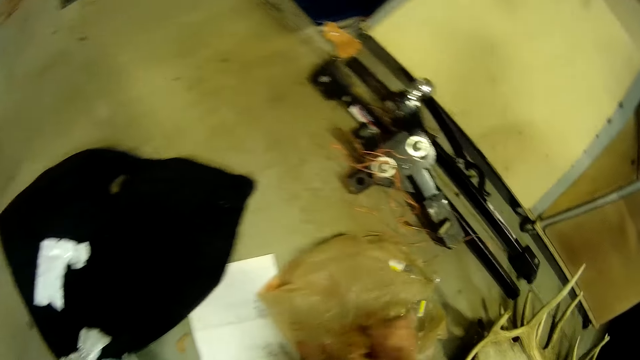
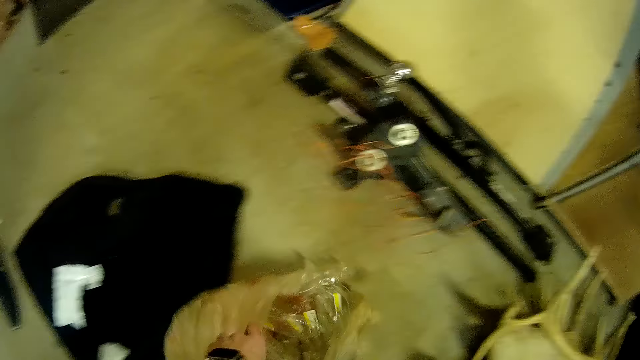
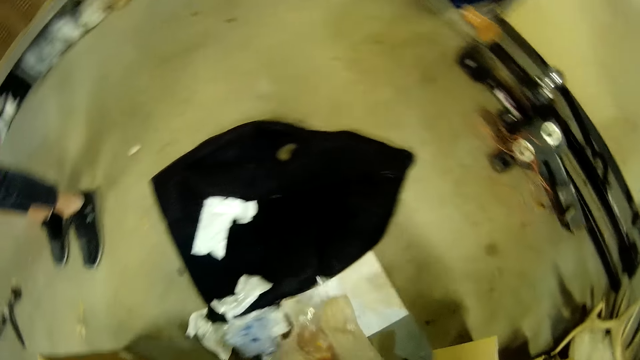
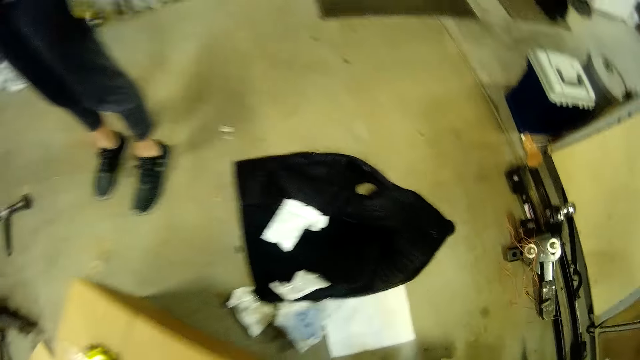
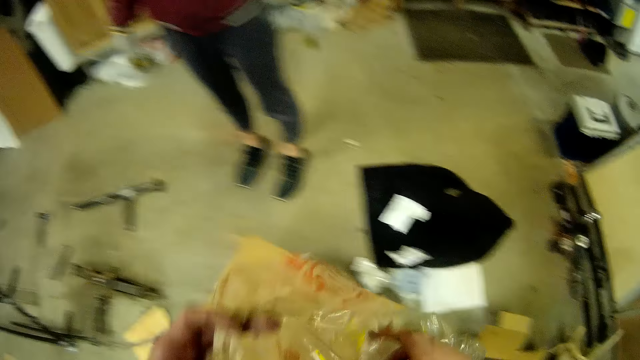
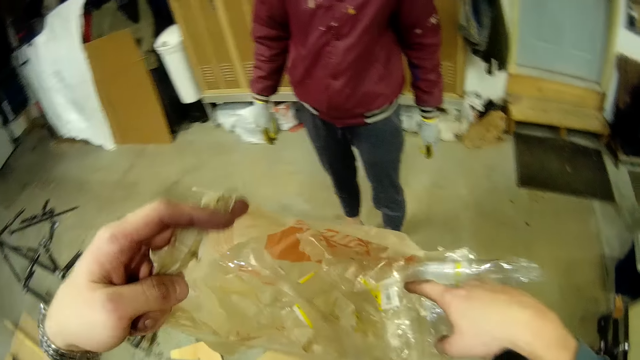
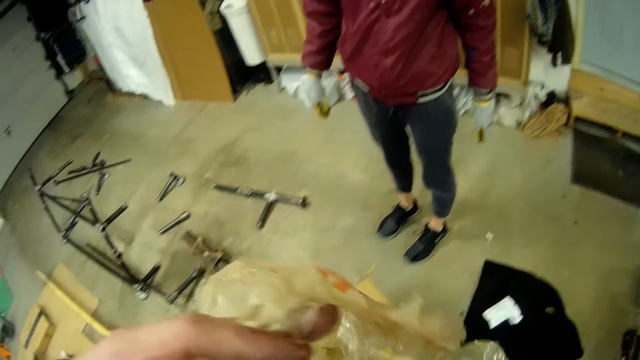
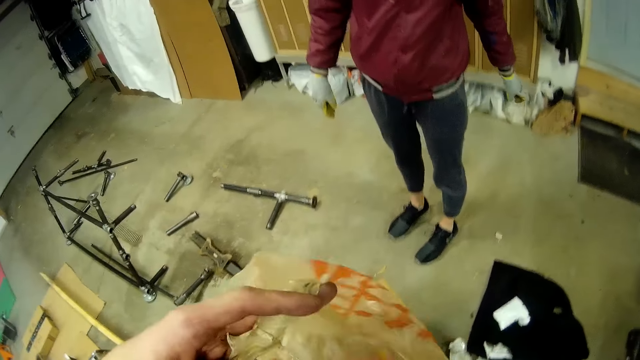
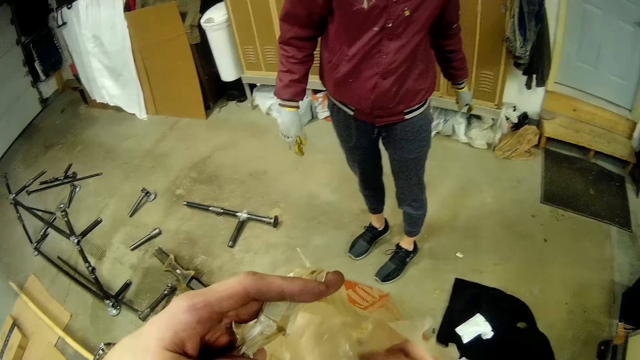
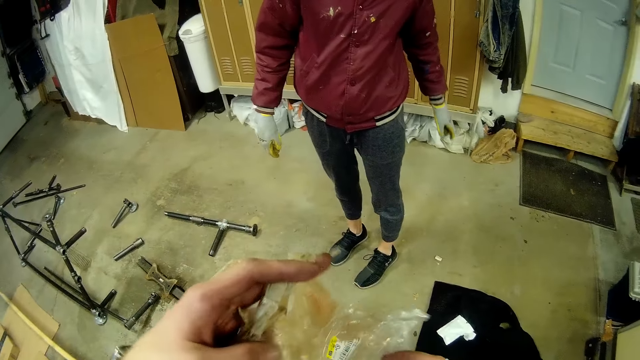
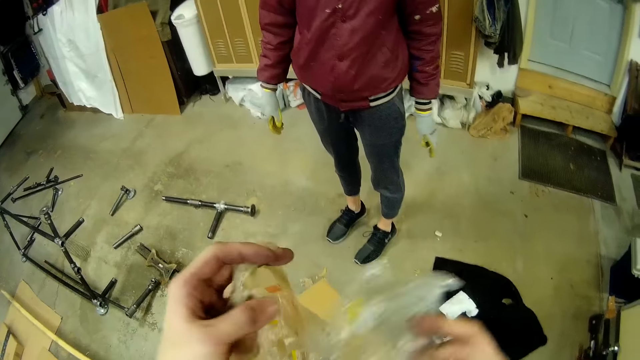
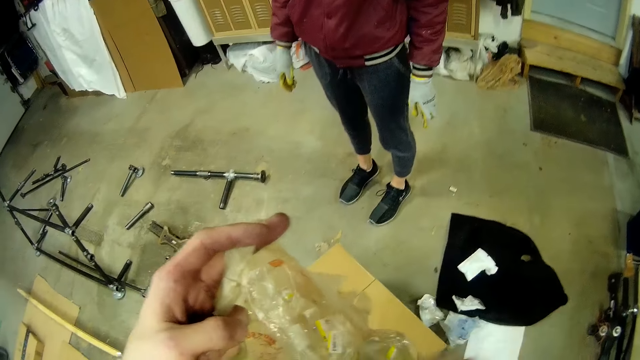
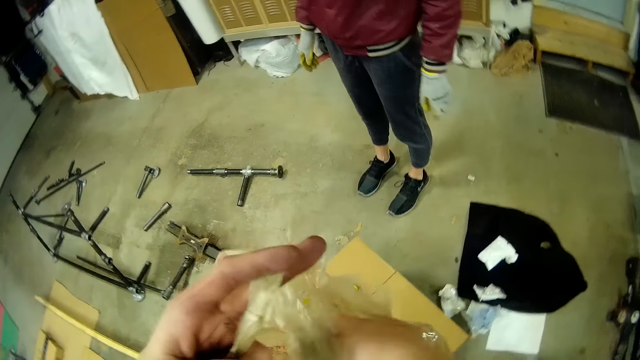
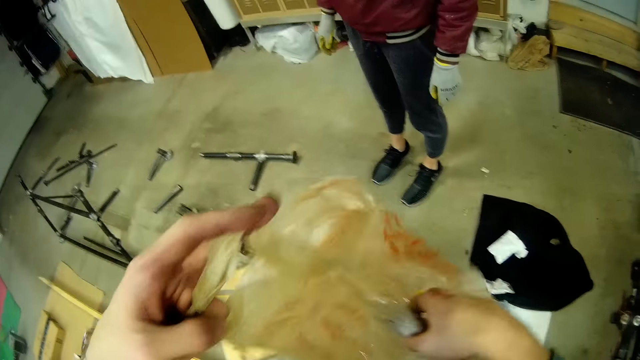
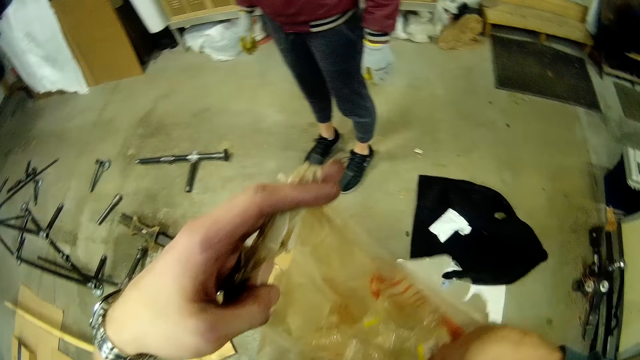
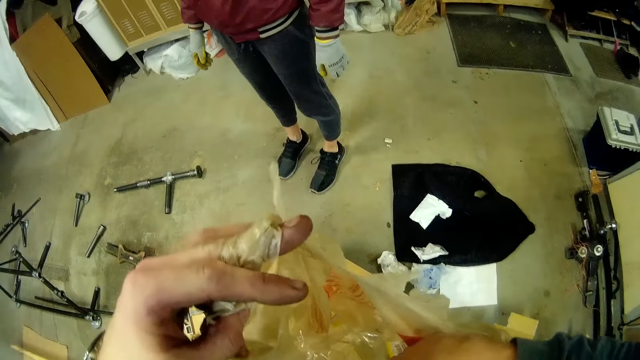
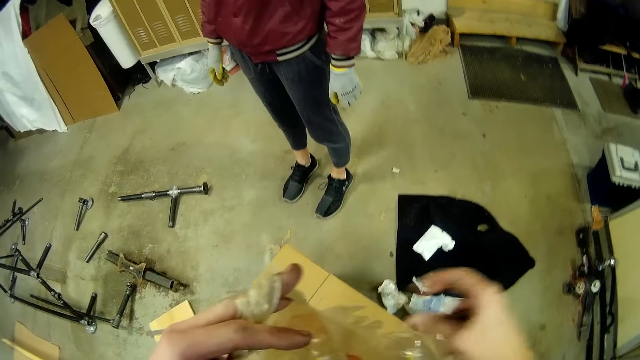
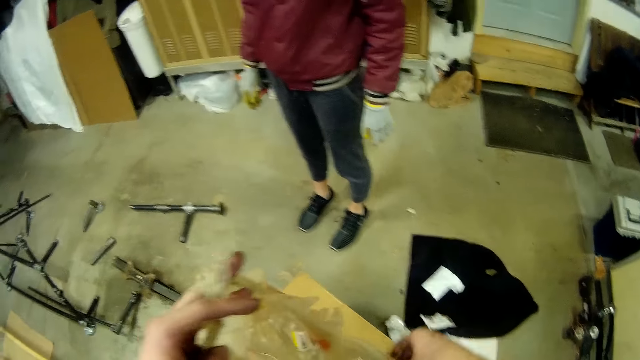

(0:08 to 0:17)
The camera wearer picks up a nylon on the floor with both hands. They search the nylon with both hands.

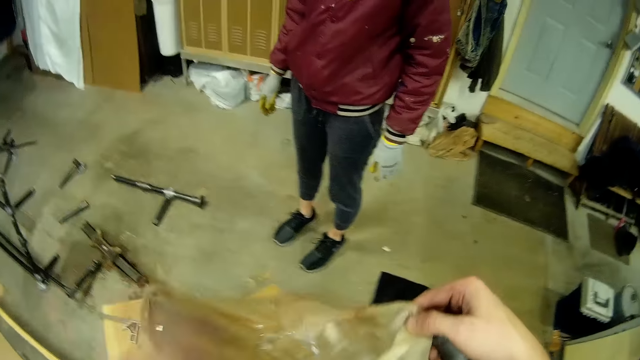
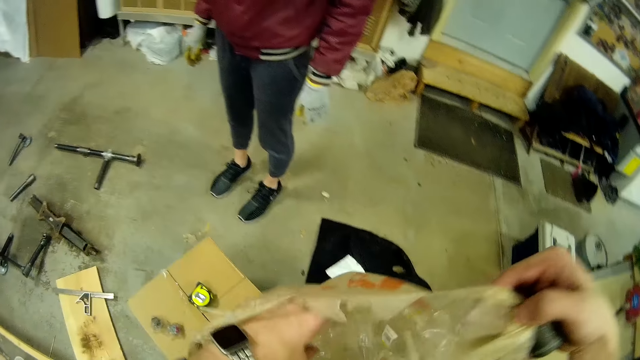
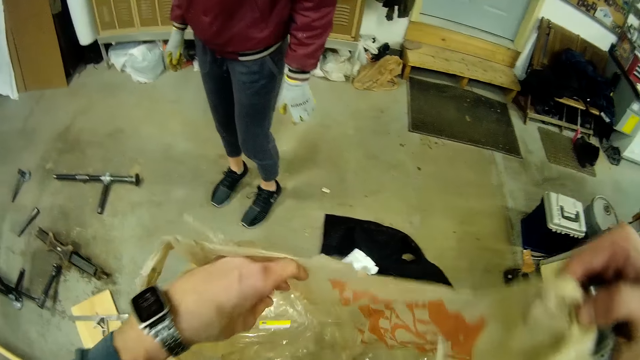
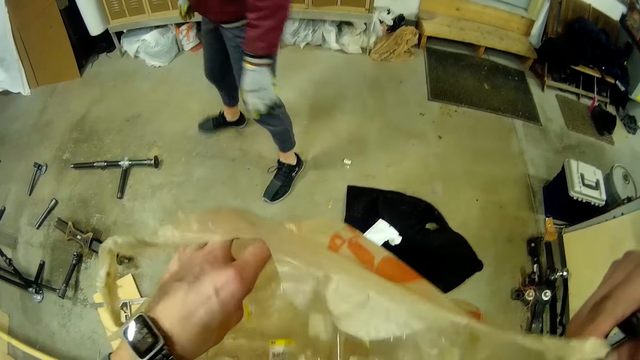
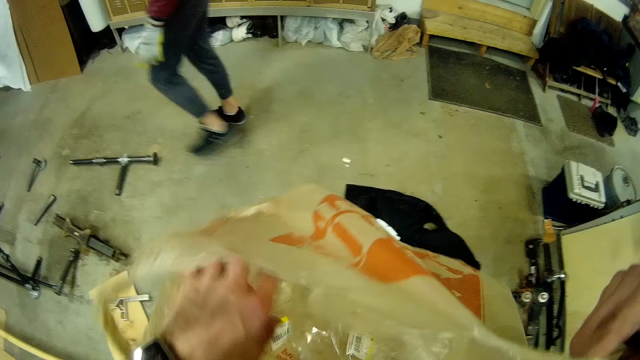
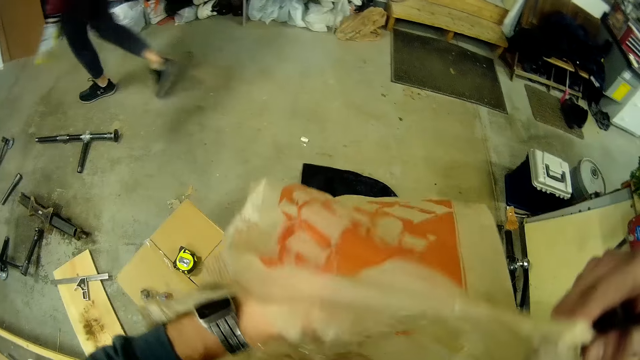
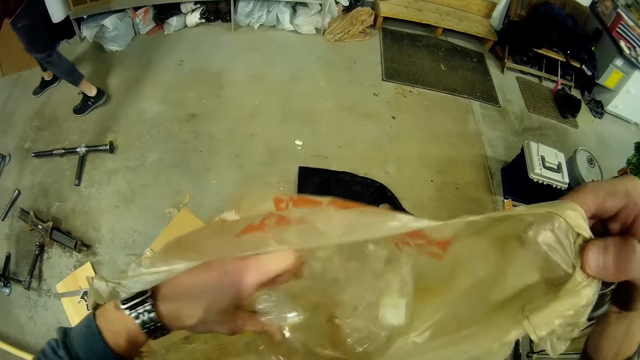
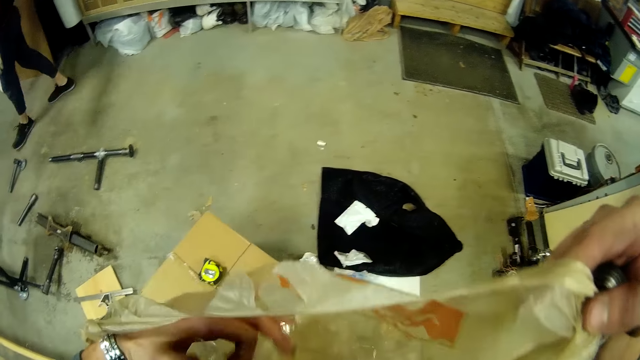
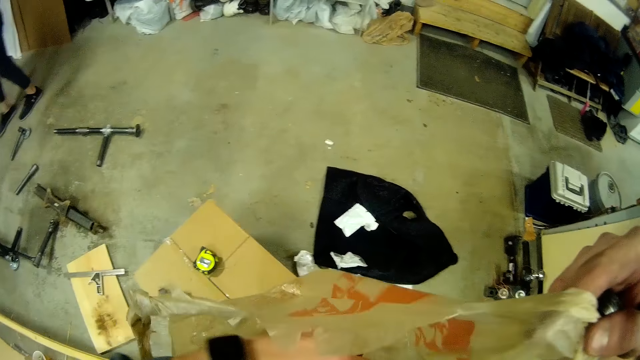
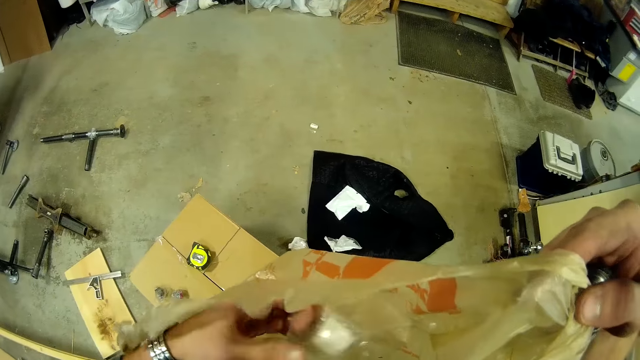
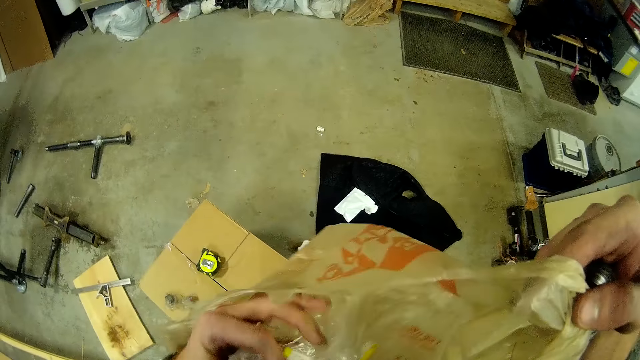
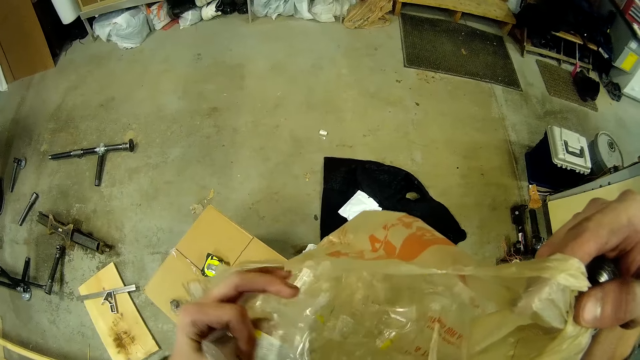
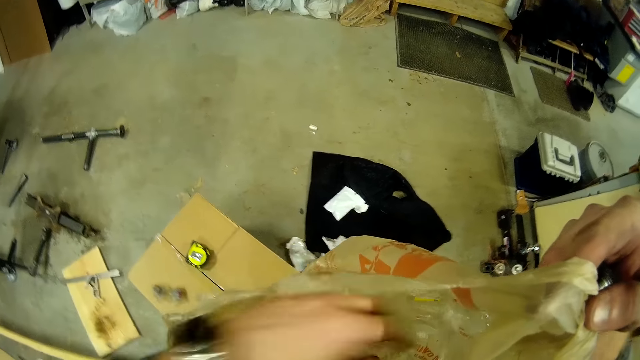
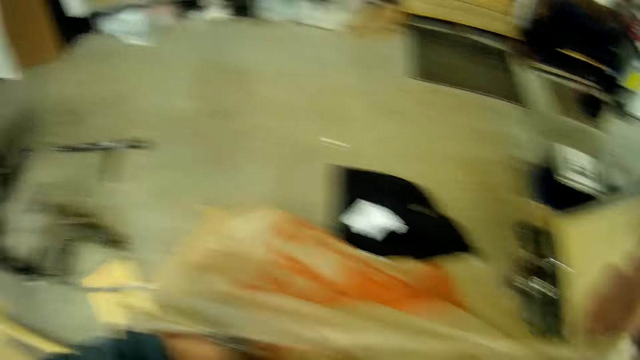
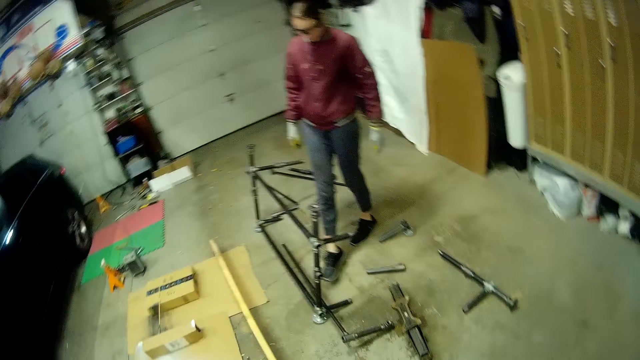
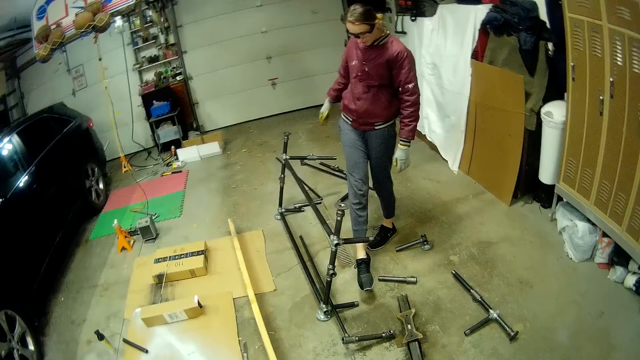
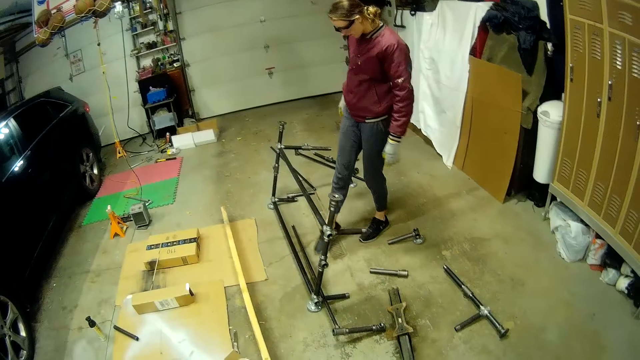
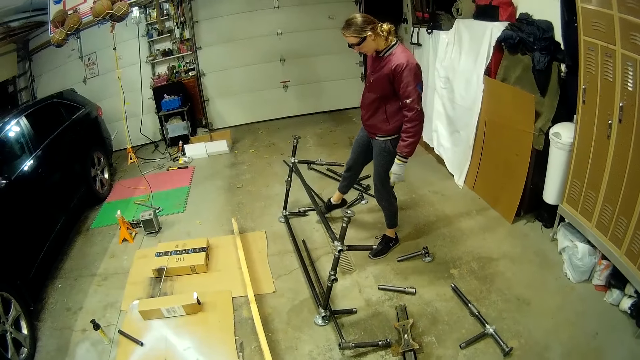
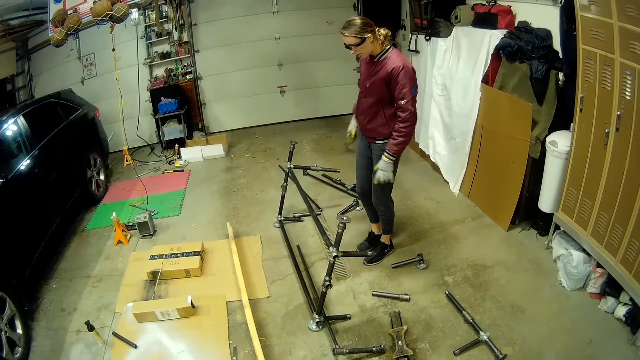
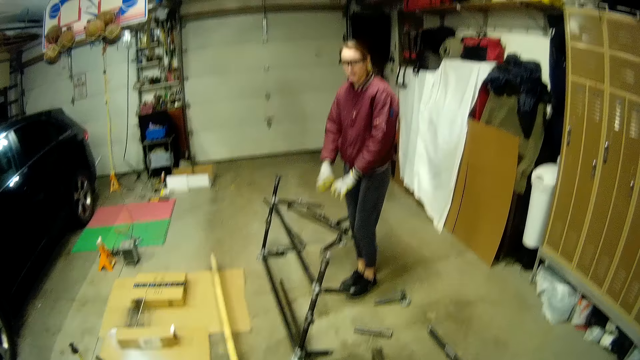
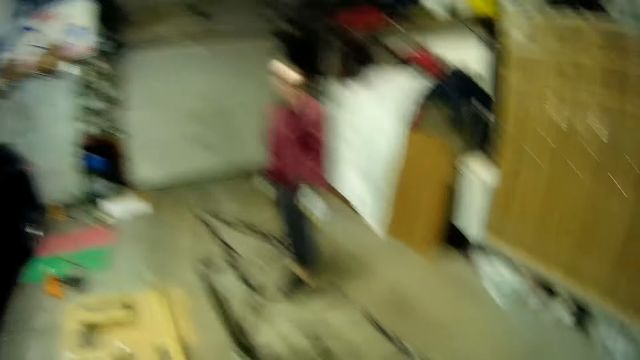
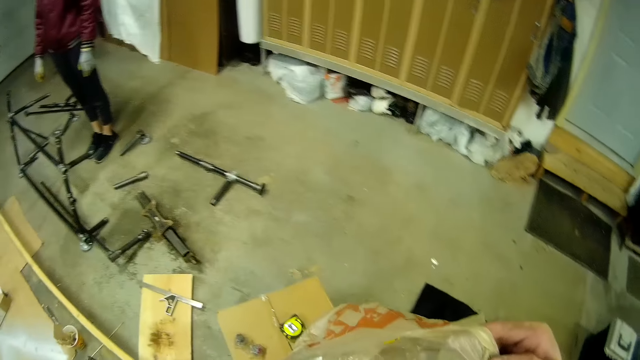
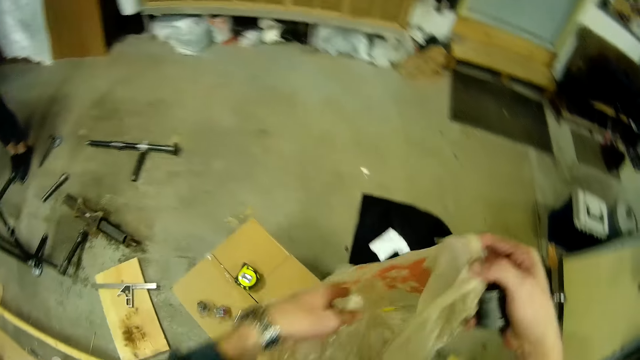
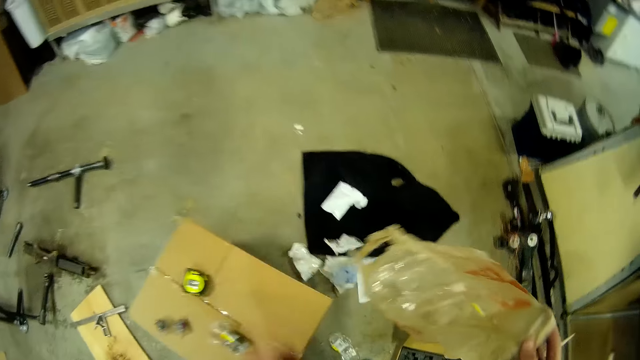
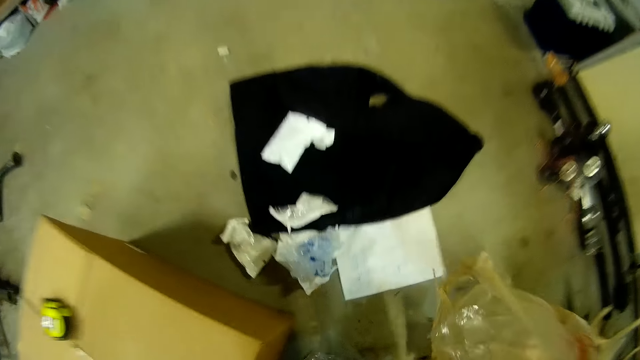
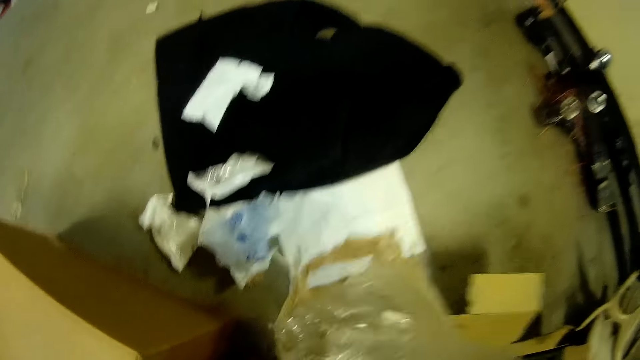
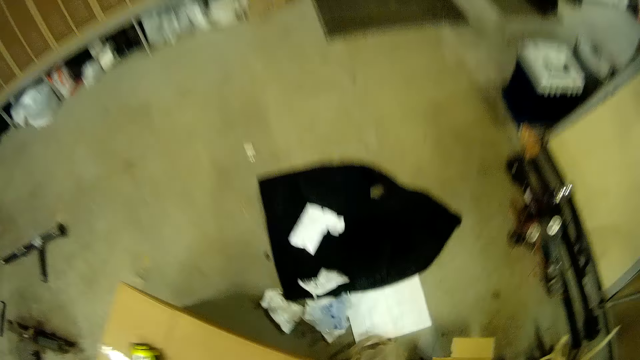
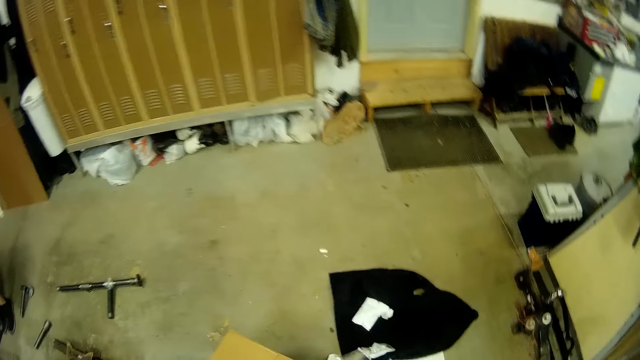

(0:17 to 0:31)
The camera wearer searches something in the nylon or plastic bag. A man walks on the floor. A woman talks to the camera wearer in a workshop. The camera wearer picks out a nylon with his gloved left hand from the nylon in his right hand. The man stands on the floor. The camera wearer searches something in the plastic bag. He drops the nylon on the floor with his right hand.
